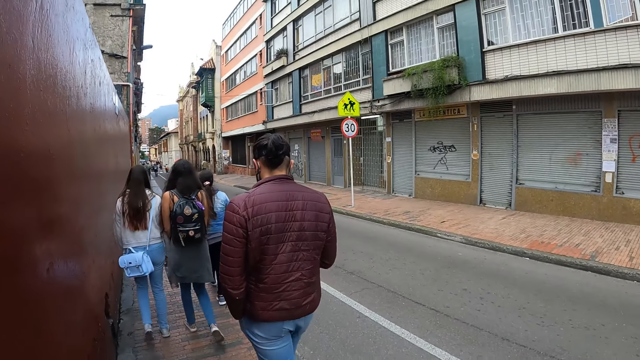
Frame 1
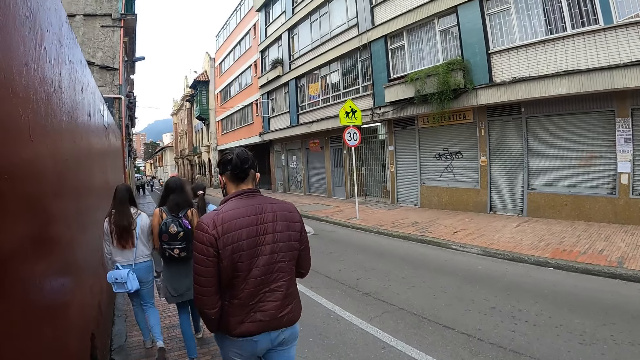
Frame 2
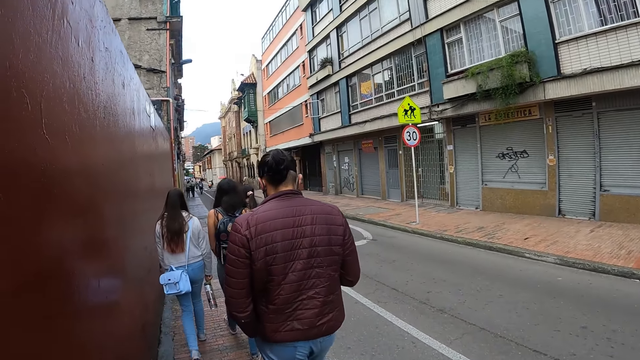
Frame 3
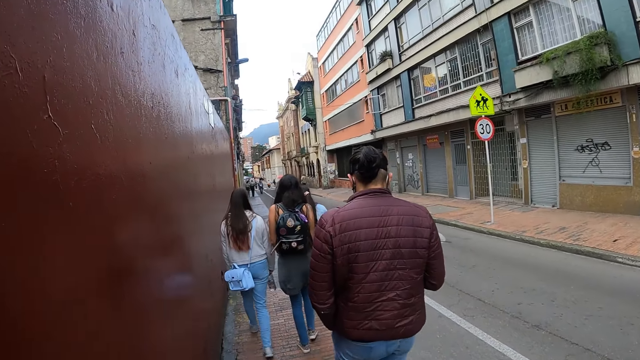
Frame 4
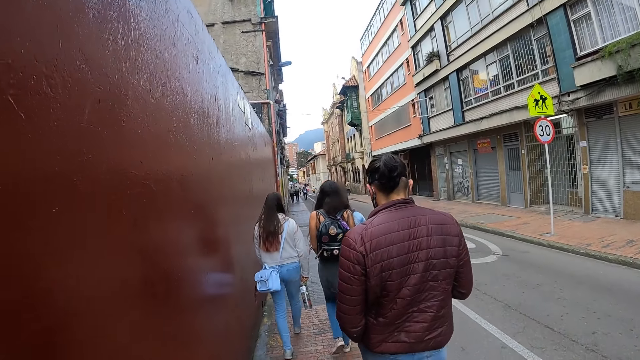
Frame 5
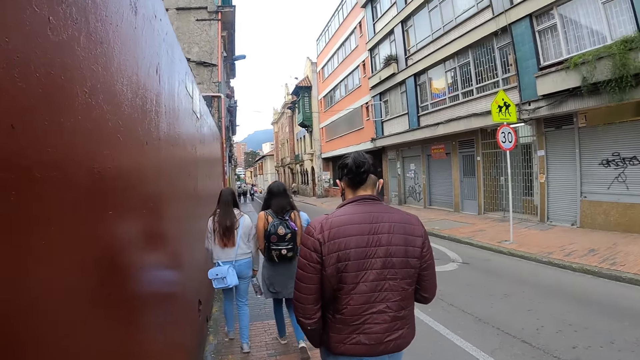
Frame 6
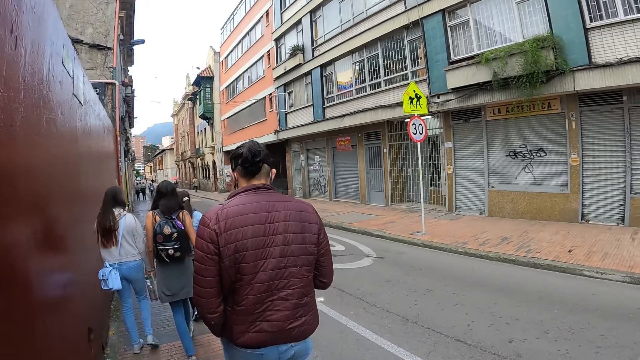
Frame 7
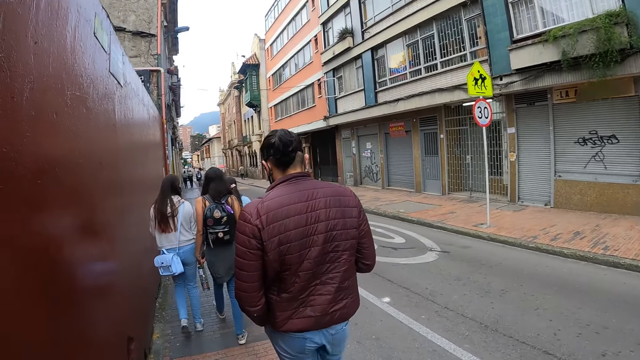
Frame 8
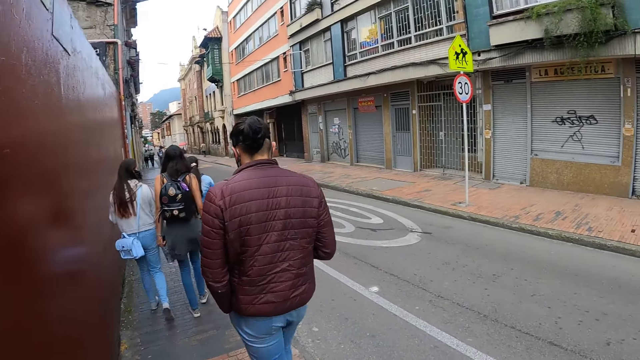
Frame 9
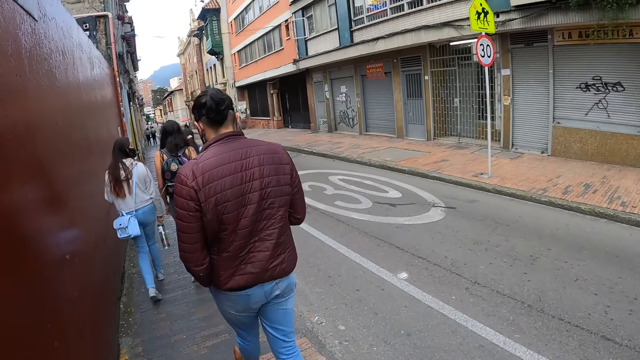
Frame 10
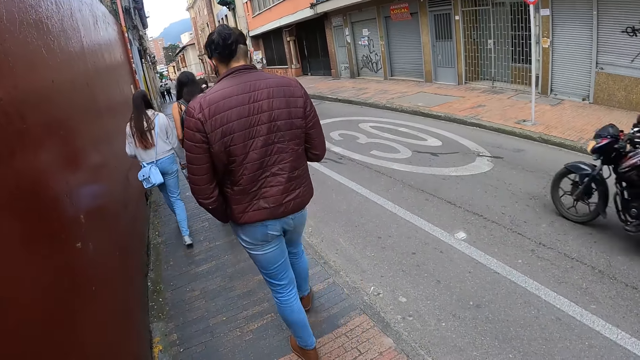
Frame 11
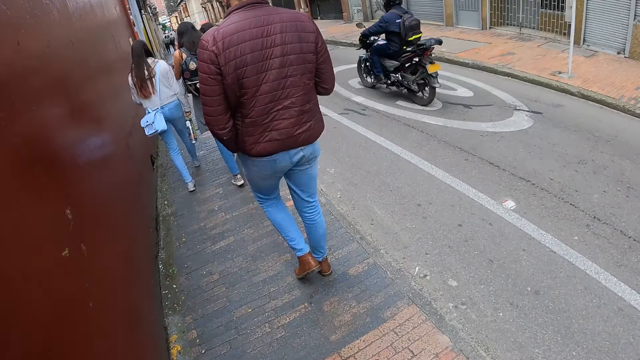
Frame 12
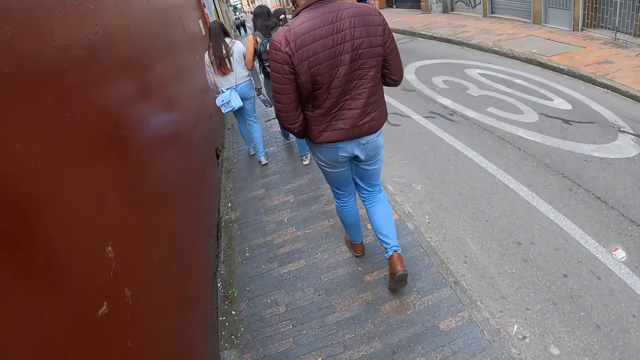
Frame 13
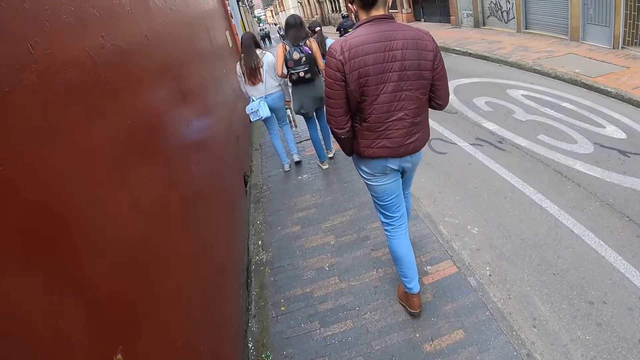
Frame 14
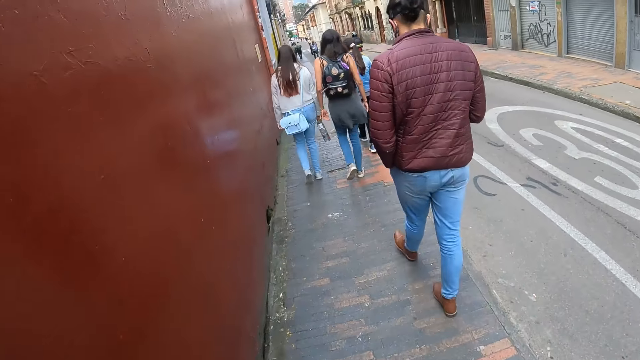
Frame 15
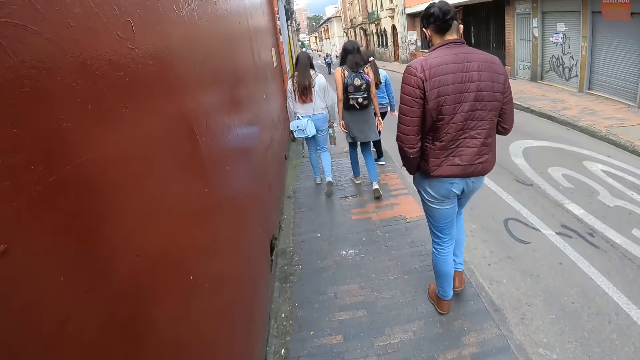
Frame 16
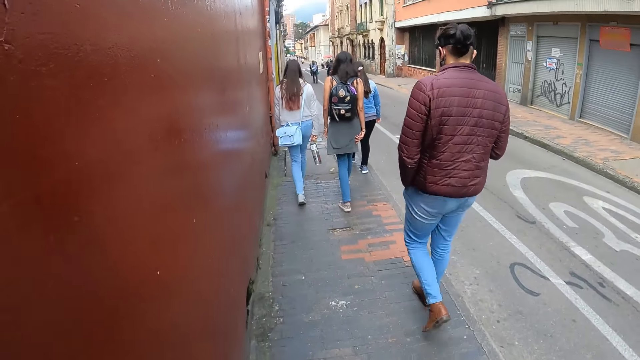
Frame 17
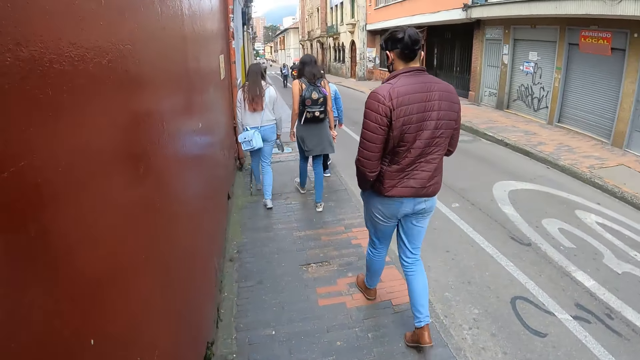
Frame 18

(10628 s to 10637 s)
The camera wearer walks in front. They look down.
